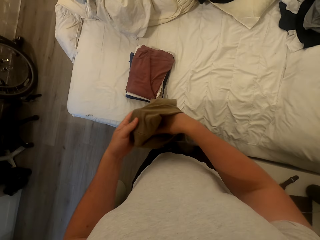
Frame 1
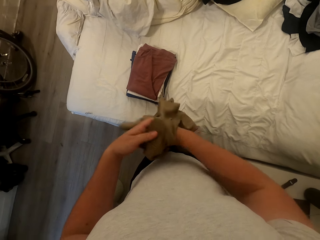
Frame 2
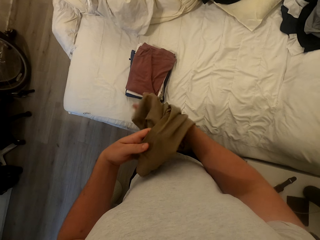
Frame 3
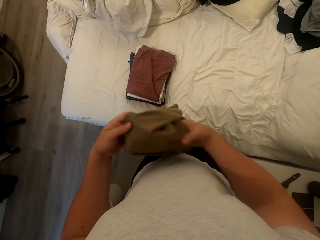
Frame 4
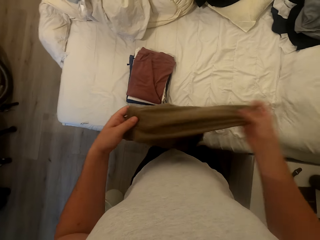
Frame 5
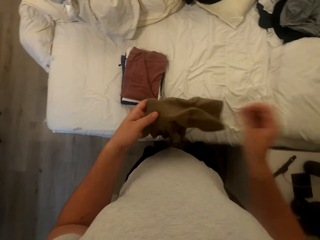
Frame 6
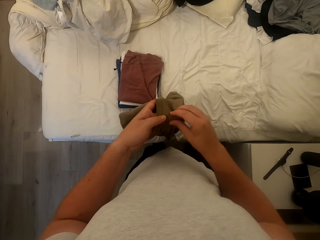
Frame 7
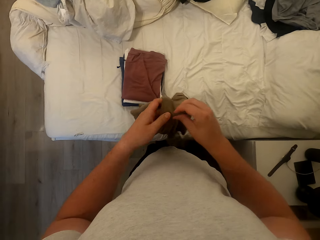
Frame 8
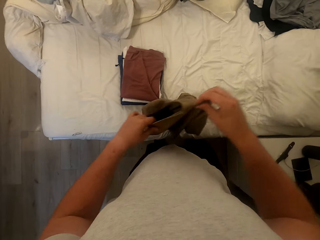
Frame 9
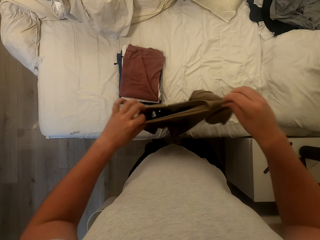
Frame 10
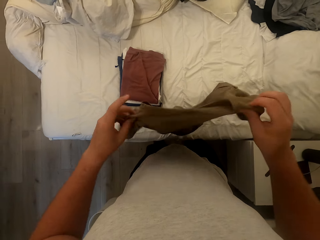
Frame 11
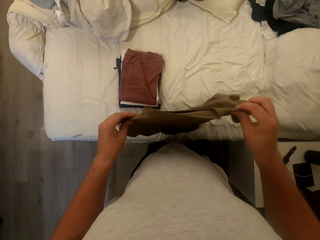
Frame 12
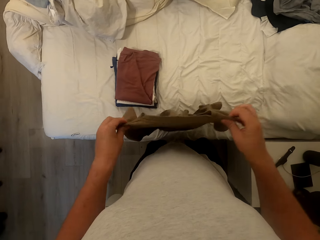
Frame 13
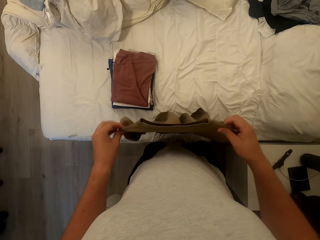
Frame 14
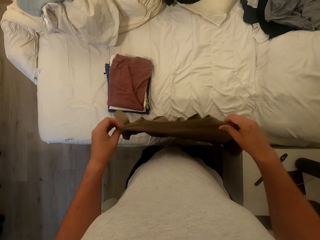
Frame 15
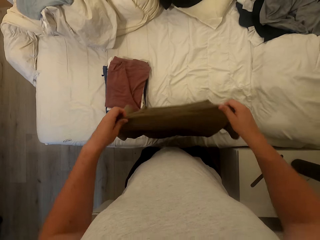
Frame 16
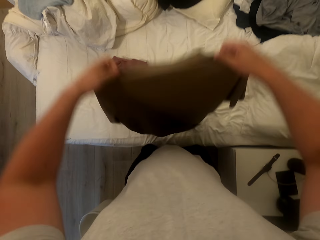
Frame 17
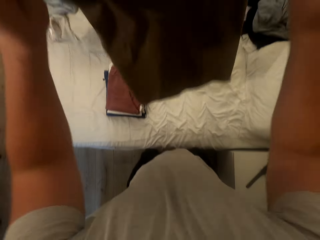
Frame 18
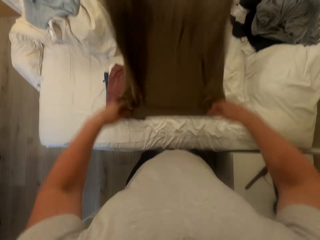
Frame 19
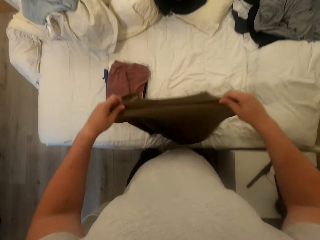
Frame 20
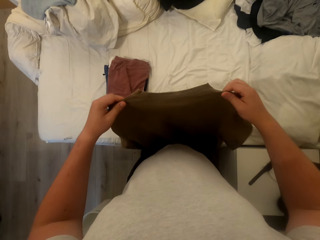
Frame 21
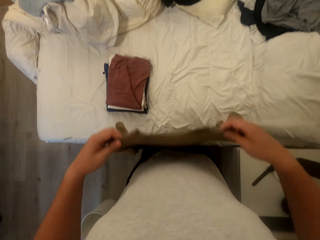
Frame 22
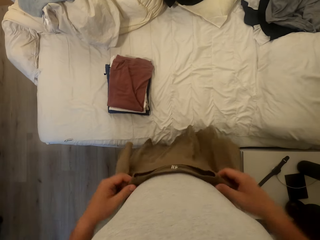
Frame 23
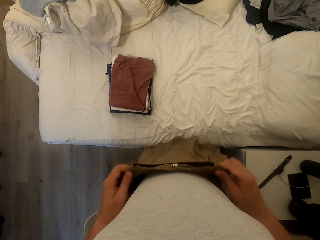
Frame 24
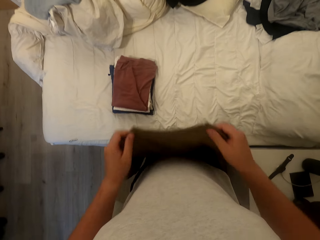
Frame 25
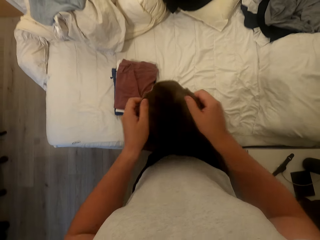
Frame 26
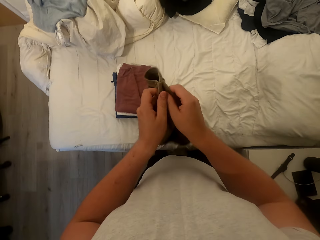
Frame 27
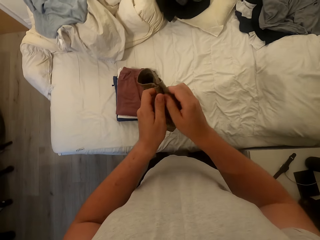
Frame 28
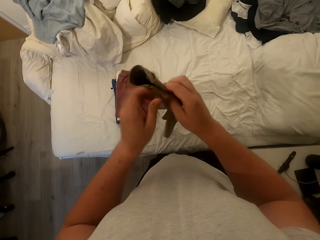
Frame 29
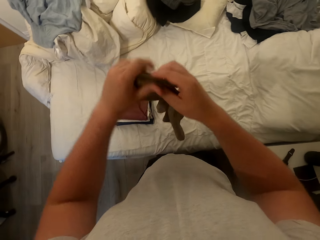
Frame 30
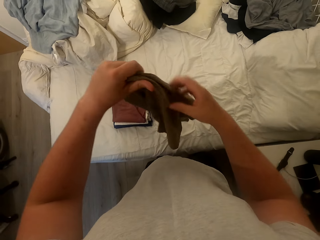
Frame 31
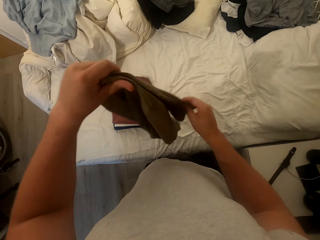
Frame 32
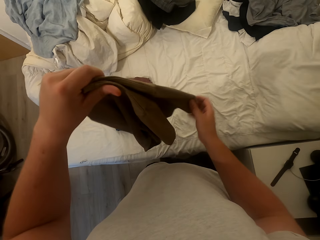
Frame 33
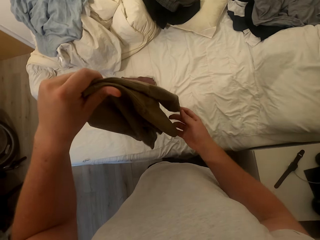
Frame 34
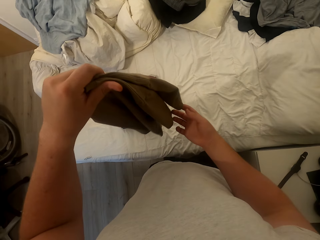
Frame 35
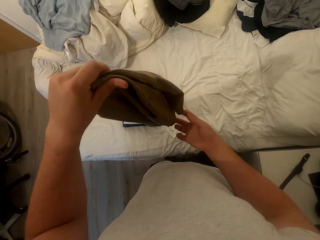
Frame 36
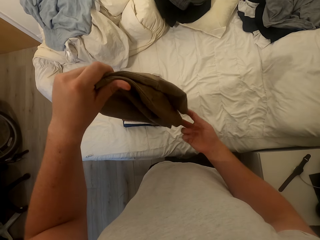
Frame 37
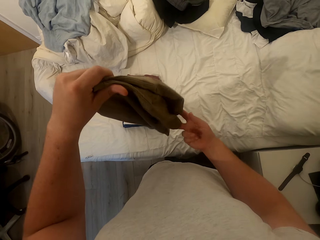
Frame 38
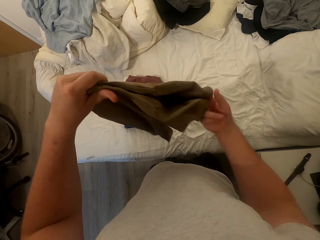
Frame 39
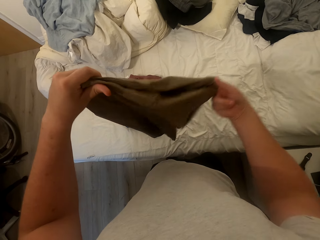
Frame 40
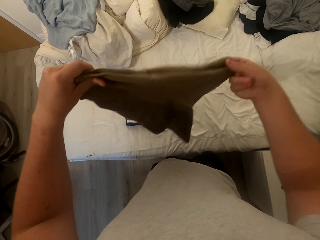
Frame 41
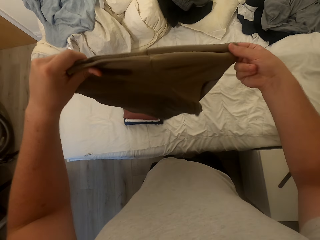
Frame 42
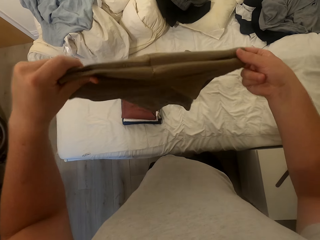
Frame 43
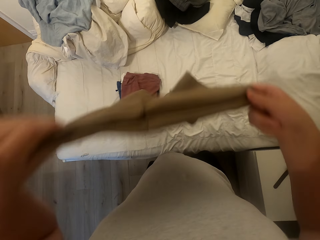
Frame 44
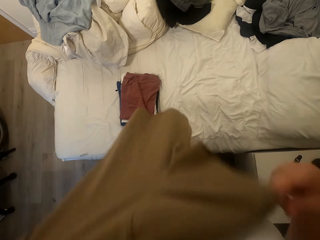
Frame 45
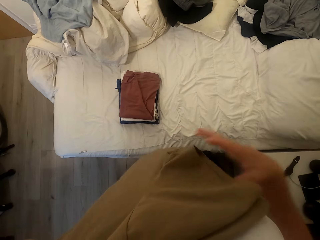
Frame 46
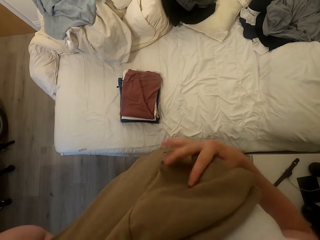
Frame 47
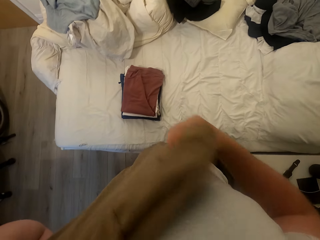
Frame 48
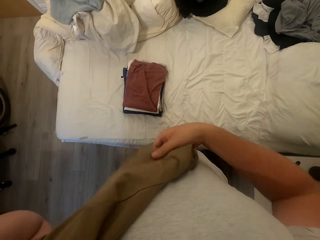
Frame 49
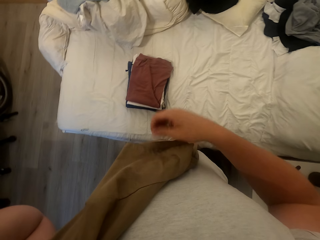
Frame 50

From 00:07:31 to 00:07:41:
The camera wearer spreads the T-shirt. They dust the T-shirt. They fold the T-shirt.

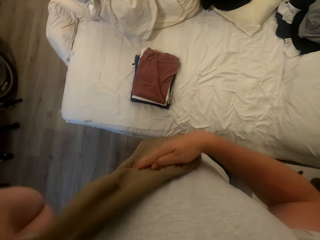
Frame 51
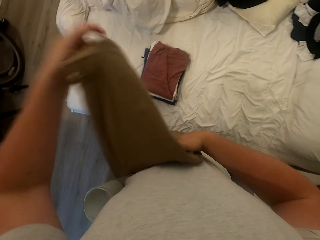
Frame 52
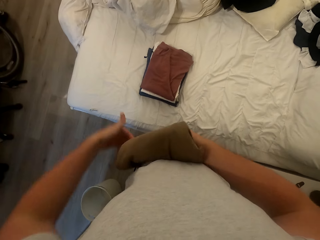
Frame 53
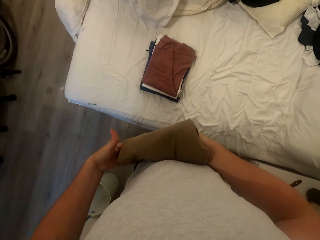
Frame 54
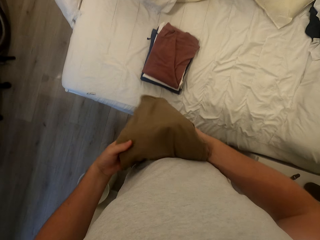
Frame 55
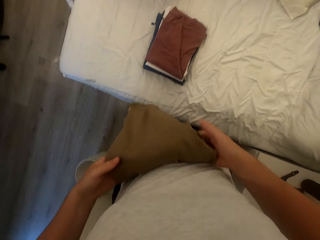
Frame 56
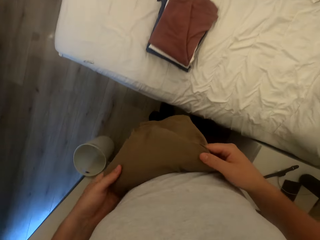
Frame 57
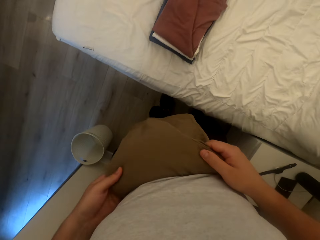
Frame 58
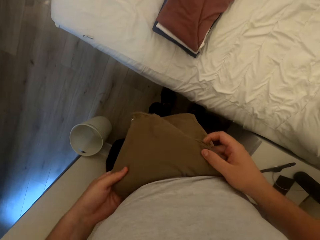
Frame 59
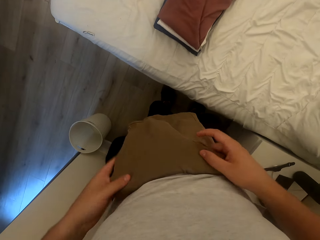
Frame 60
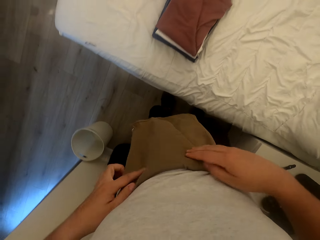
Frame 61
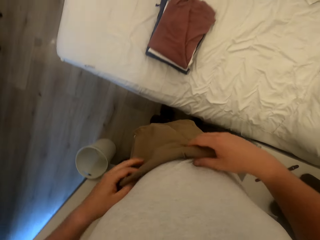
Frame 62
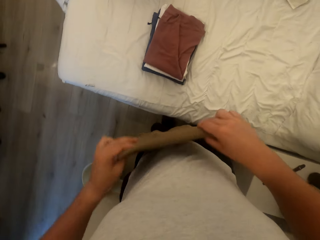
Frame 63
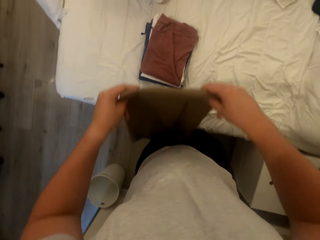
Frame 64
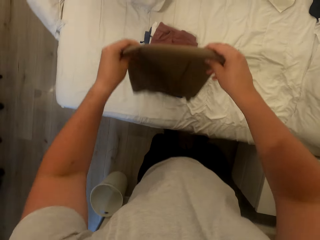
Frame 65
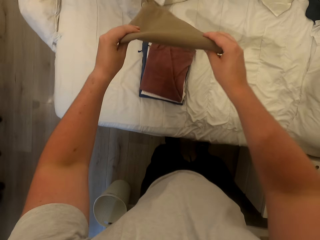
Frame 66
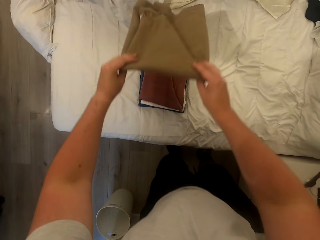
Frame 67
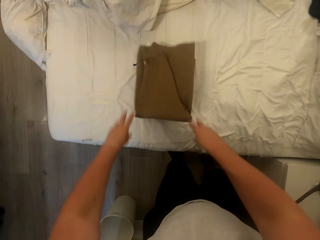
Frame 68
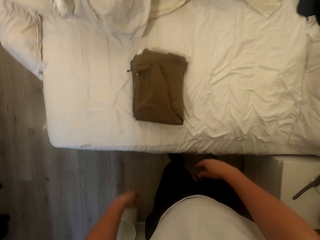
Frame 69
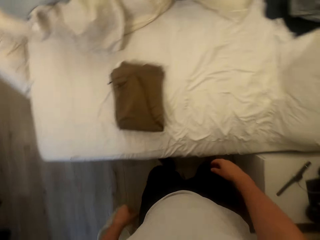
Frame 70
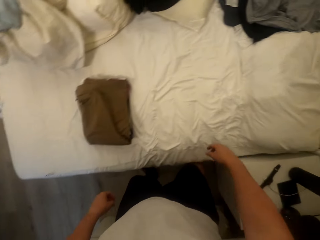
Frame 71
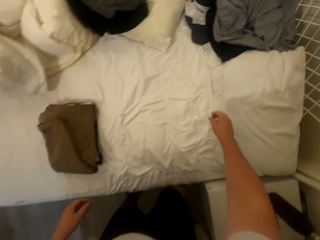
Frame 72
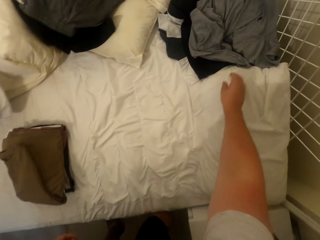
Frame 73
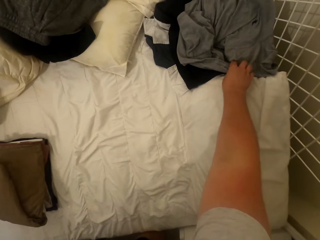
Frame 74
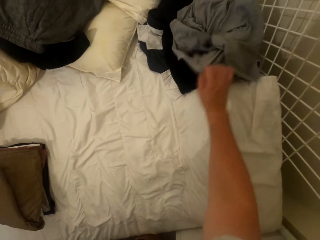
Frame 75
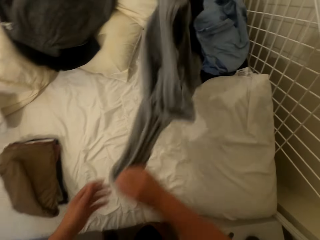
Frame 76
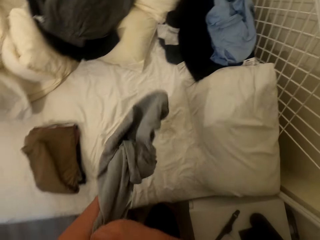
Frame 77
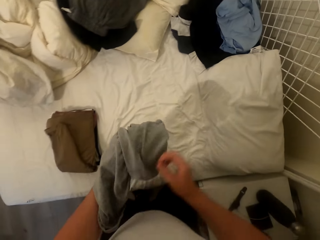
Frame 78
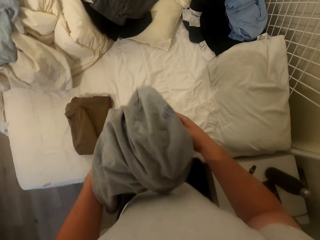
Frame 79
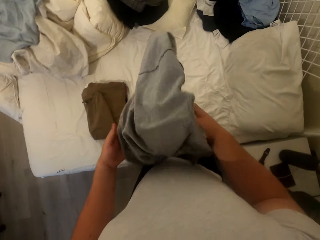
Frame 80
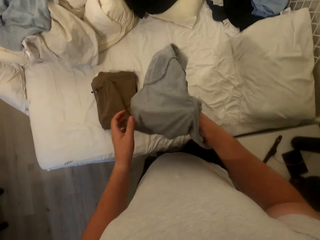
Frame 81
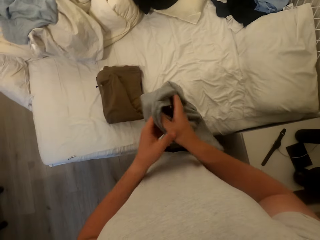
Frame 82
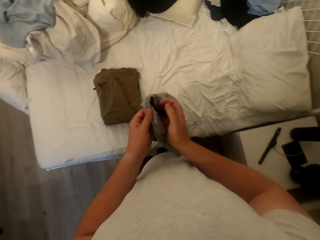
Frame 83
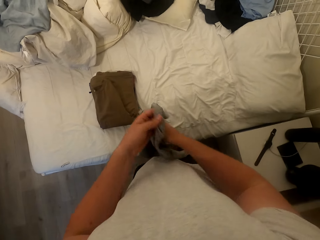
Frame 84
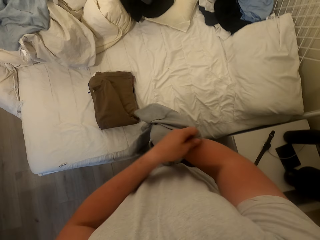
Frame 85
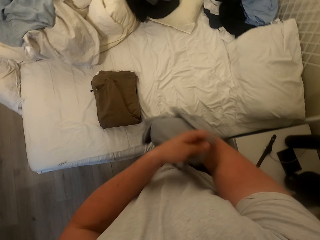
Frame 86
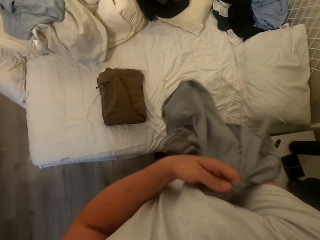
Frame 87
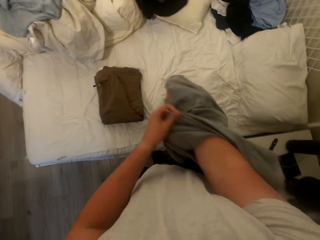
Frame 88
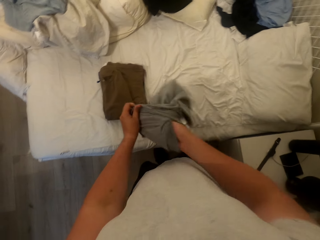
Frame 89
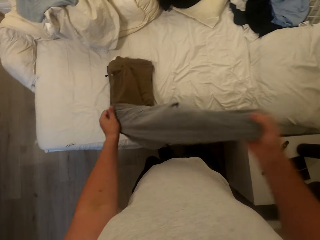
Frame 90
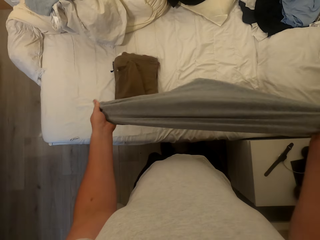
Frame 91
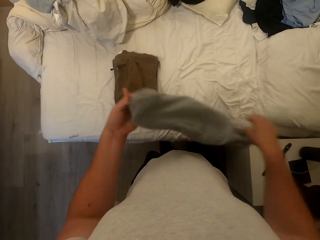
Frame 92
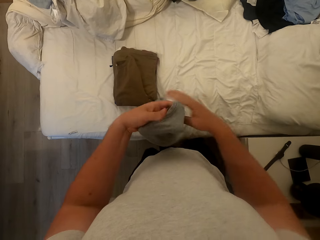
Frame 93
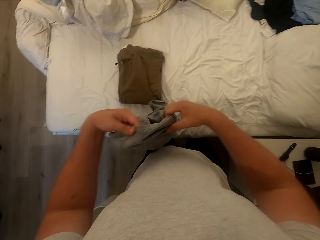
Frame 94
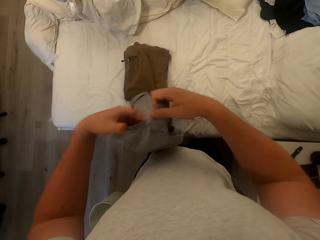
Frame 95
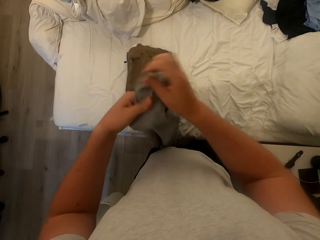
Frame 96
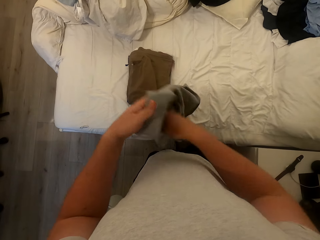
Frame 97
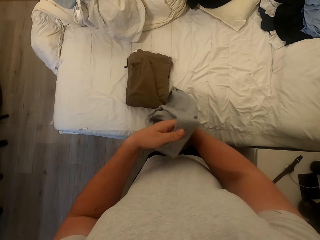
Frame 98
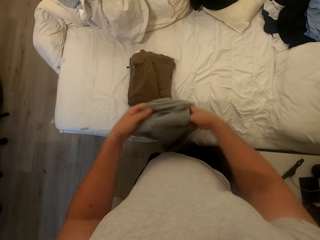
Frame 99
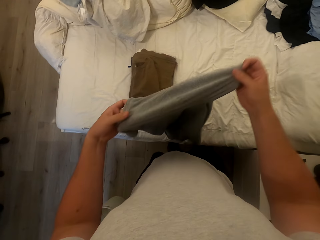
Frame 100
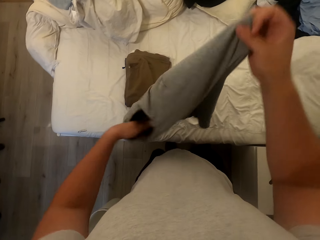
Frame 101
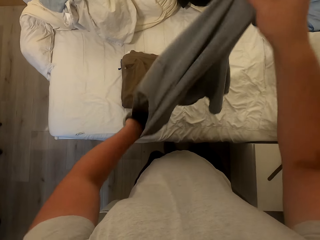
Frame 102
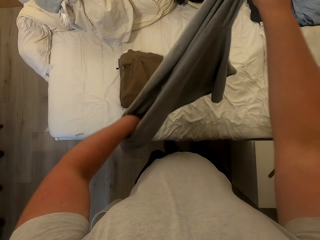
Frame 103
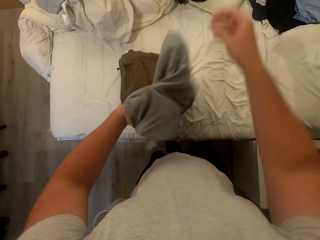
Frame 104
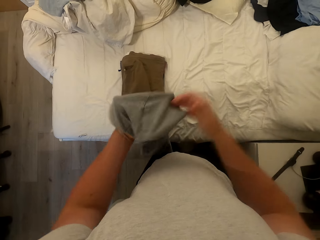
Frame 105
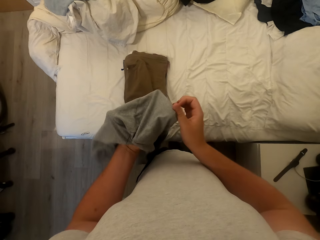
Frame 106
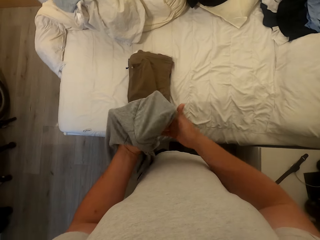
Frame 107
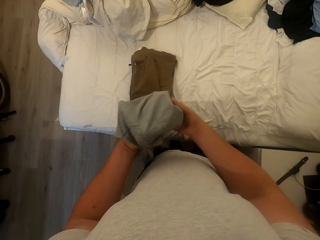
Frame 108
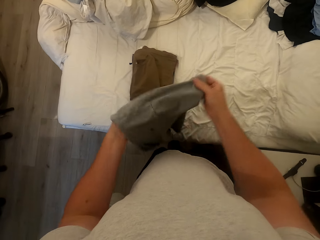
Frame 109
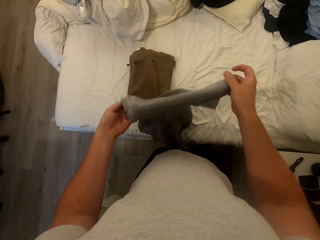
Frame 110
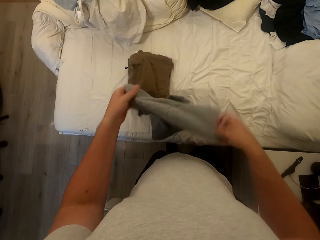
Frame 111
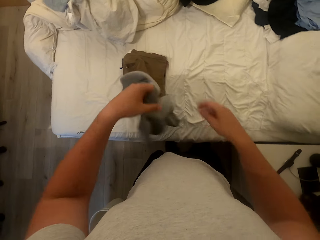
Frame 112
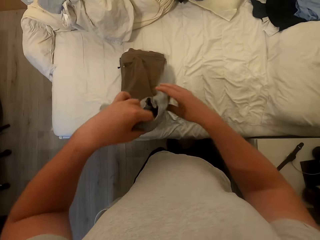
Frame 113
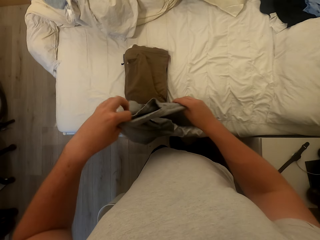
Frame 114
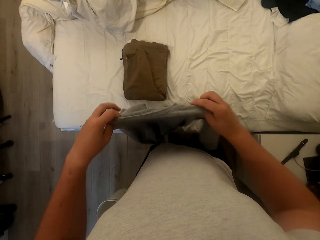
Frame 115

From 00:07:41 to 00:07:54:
The camera wearer drops the T-shirt on the bed. They pick the ninth T-shirt from the bed. They turn the T-shirt inside out.
